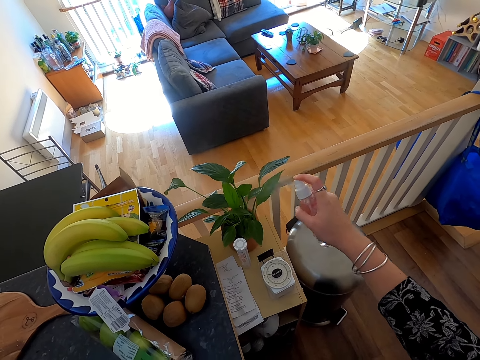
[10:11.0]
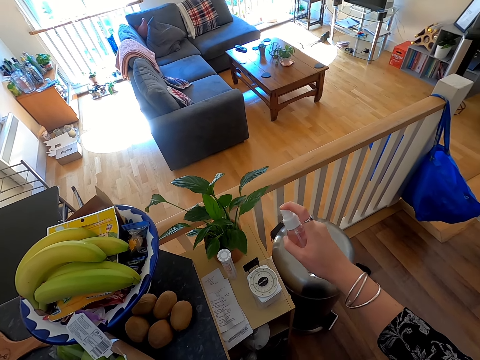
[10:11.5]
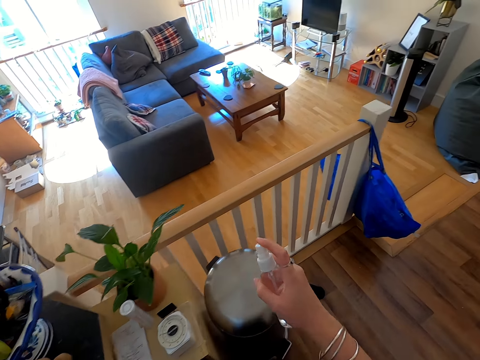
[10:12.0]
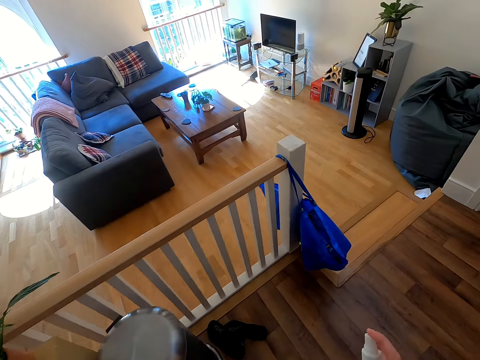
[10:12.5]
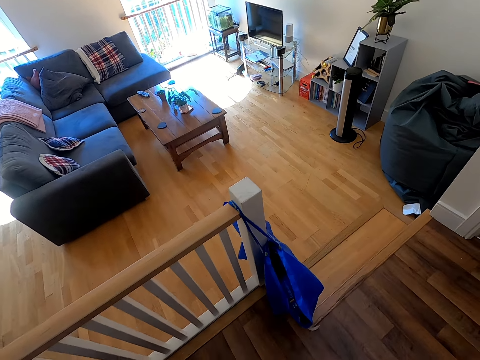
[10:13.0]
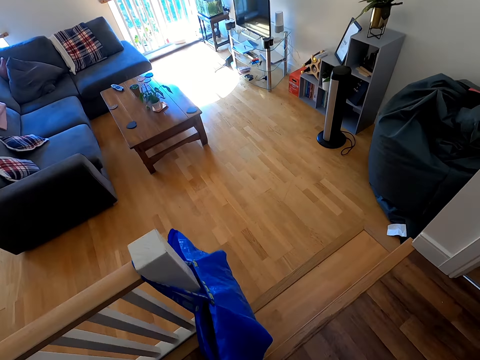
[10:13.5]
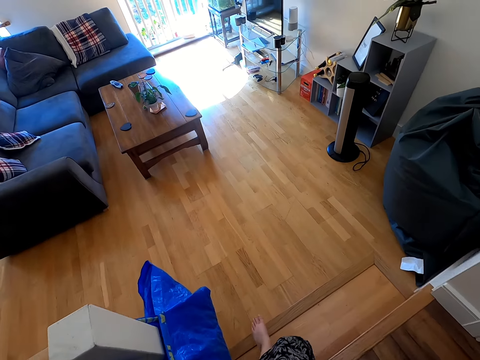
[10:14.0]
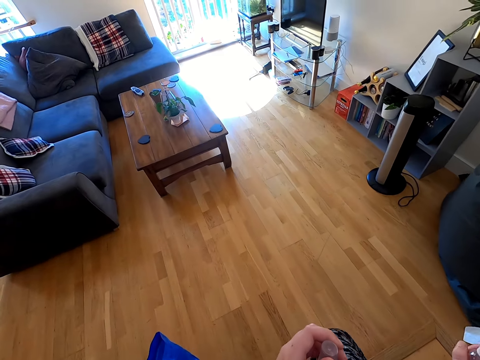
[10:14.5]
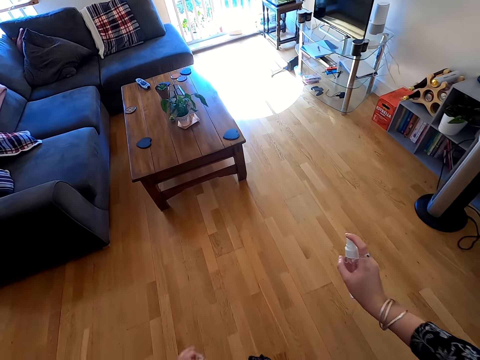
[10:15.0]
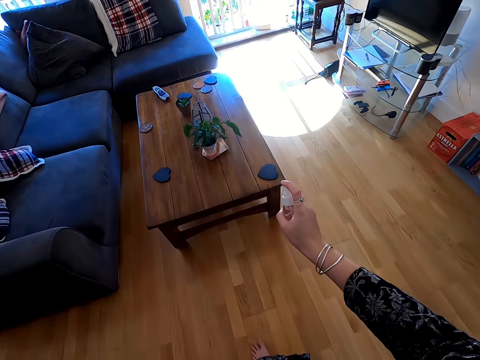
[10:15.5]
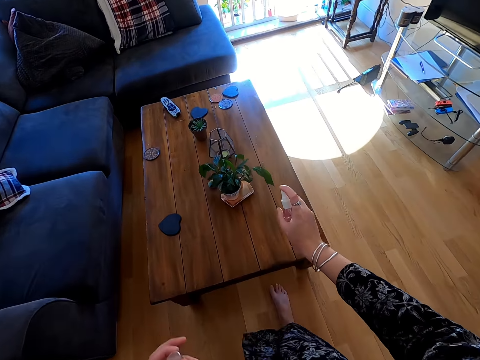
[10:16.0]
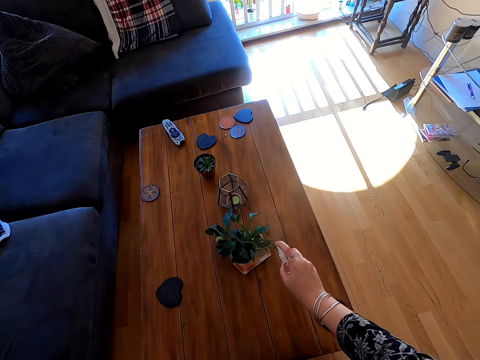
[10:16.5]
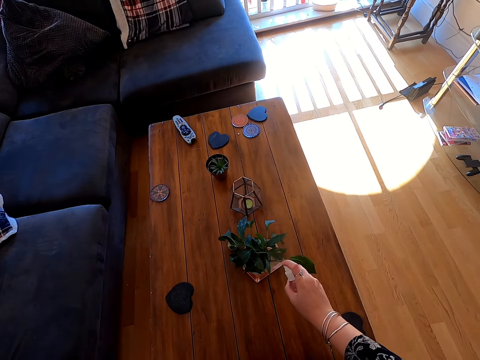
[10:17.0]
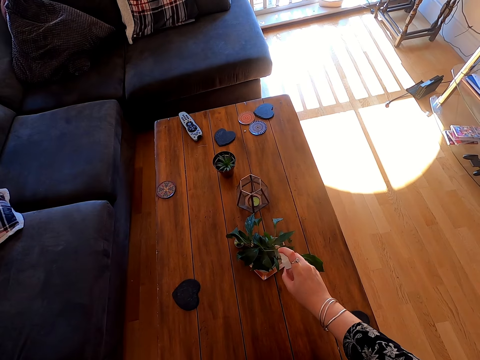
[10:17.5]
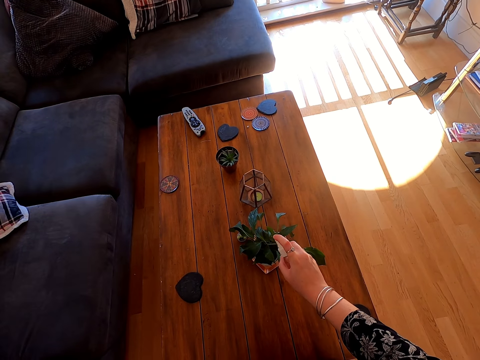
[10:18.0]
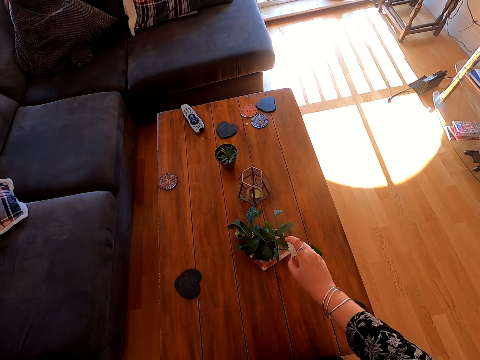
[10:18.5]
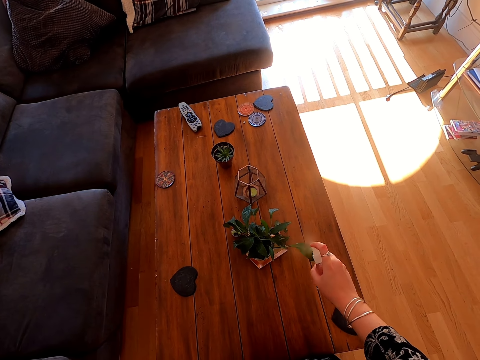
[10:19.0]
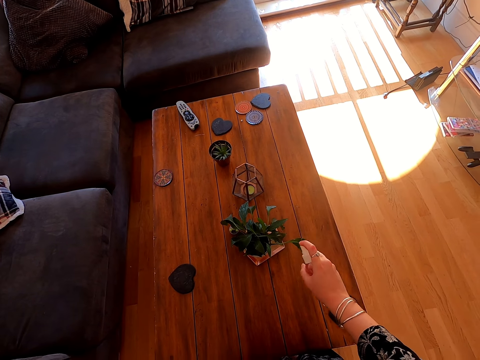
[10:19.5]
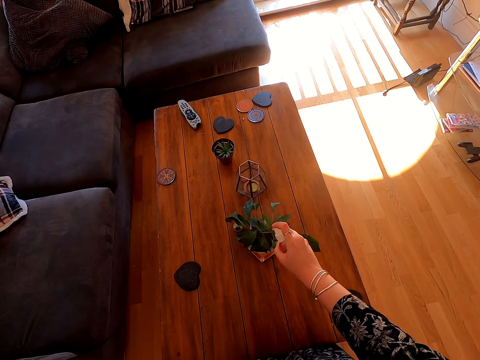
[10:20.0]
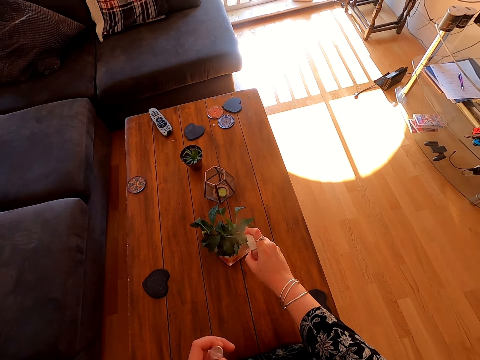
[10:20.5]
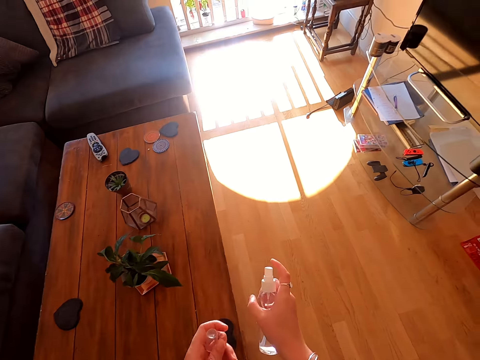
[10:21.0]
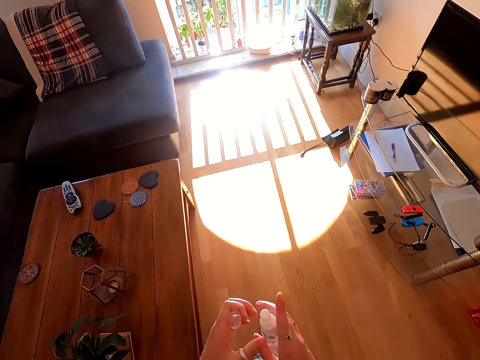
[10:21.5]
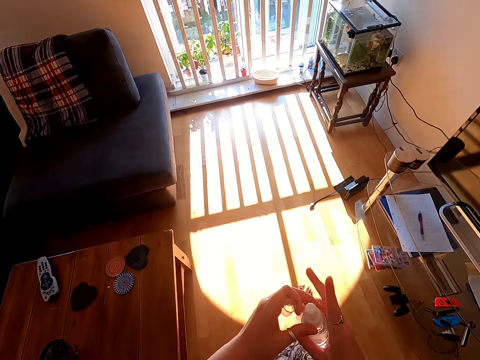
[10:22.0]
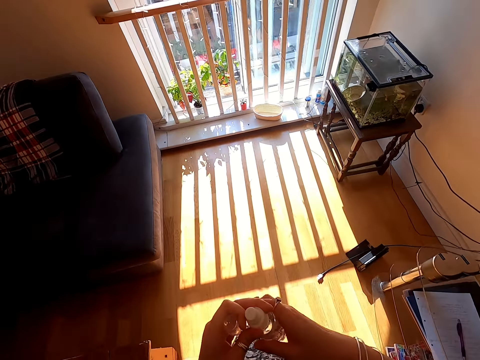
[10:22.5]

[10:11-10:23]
The camera wearer walks around. They spray the plant with water. They walk around.

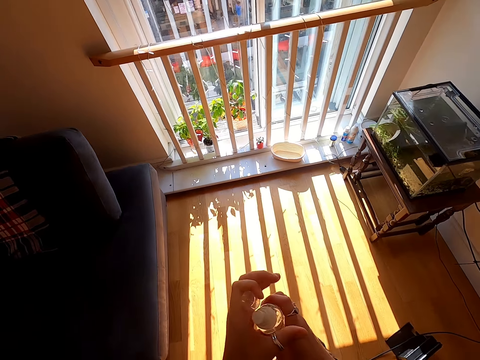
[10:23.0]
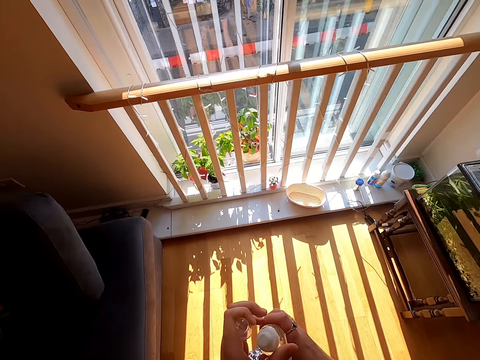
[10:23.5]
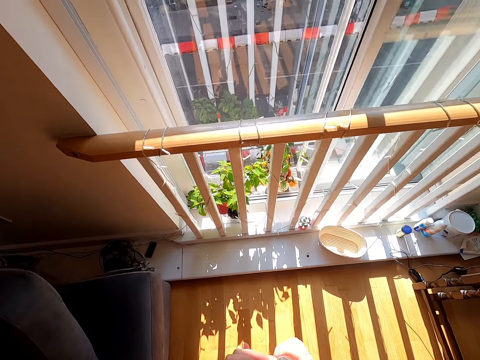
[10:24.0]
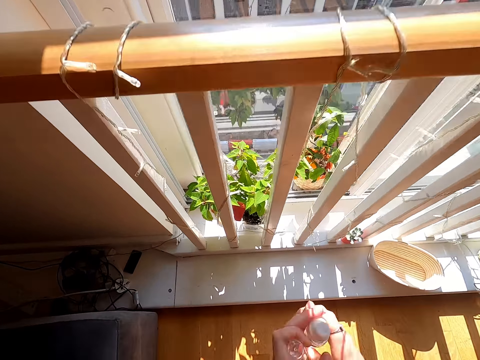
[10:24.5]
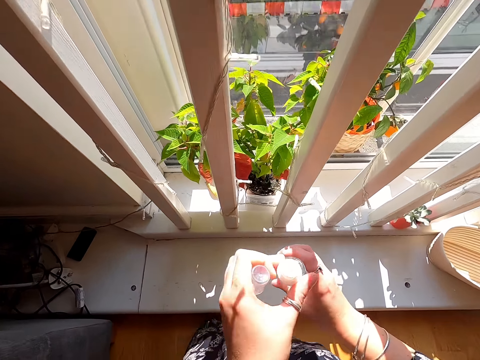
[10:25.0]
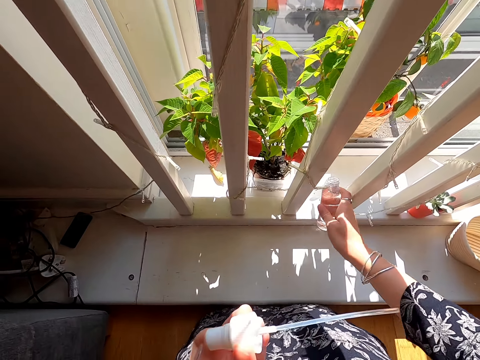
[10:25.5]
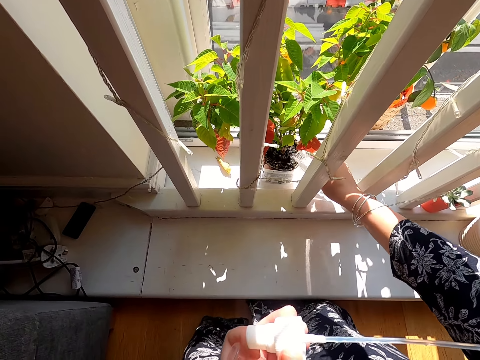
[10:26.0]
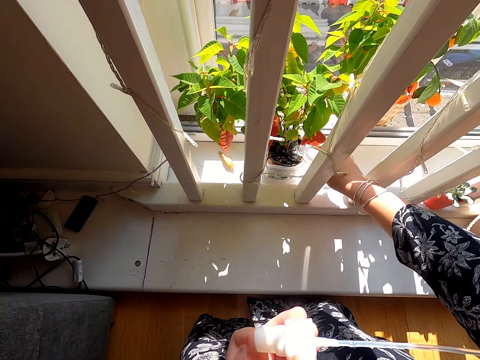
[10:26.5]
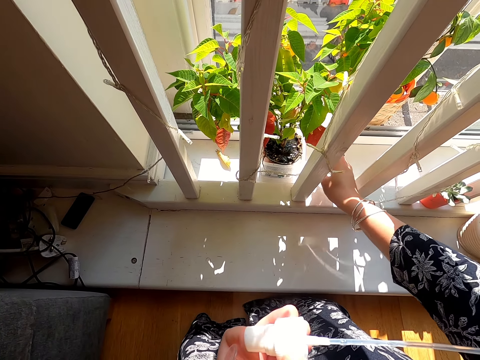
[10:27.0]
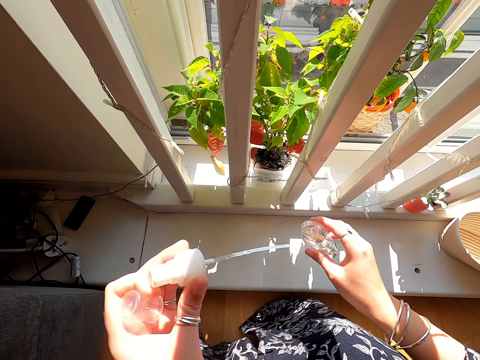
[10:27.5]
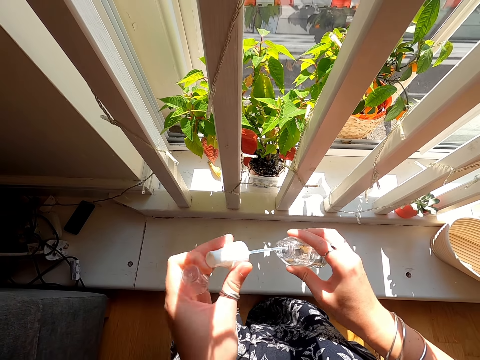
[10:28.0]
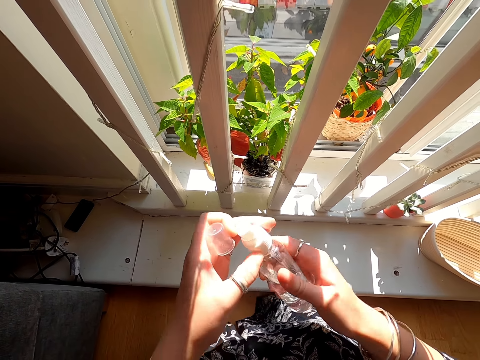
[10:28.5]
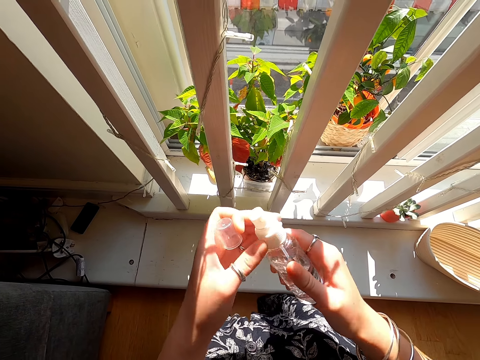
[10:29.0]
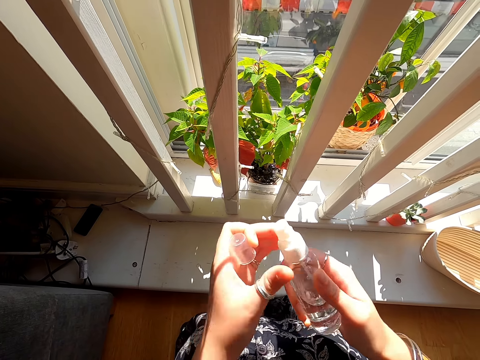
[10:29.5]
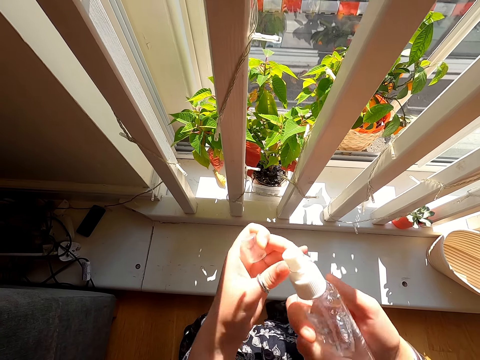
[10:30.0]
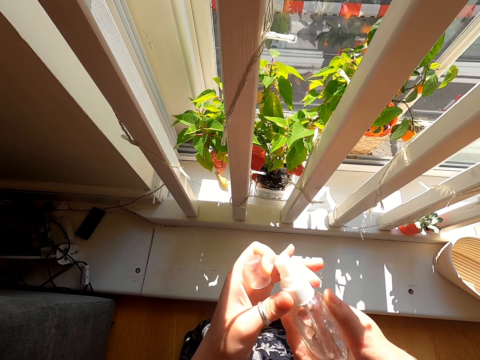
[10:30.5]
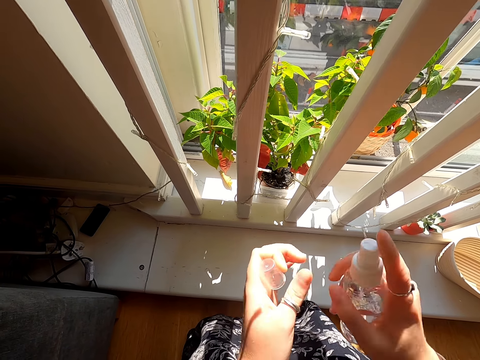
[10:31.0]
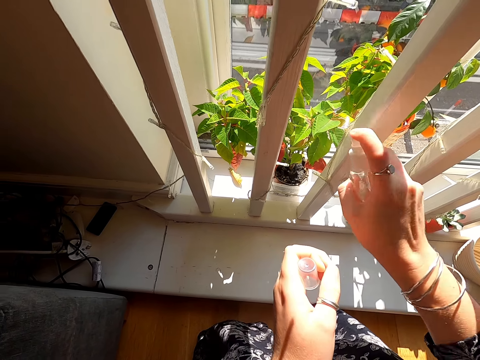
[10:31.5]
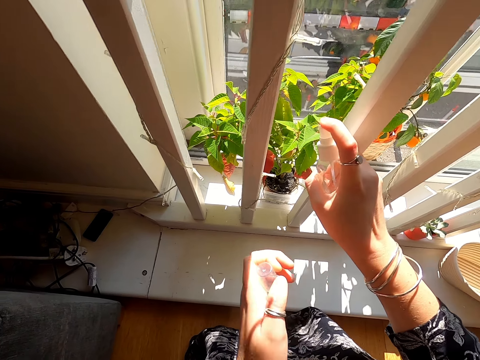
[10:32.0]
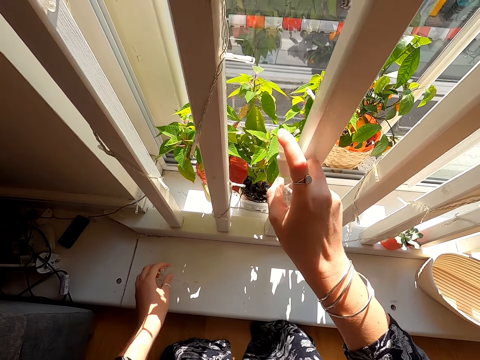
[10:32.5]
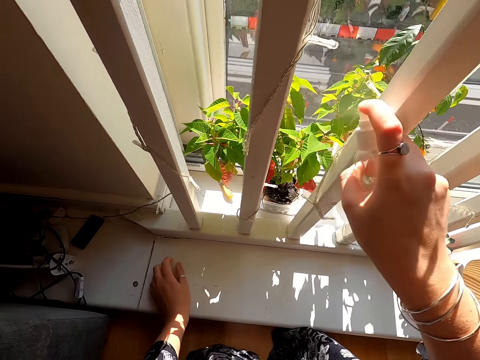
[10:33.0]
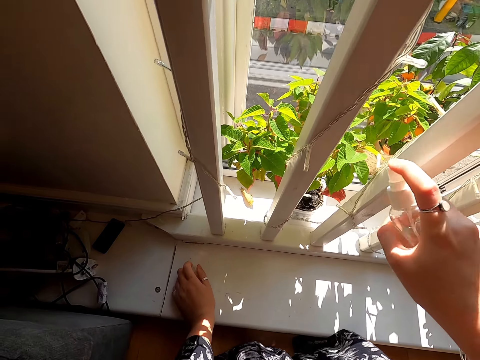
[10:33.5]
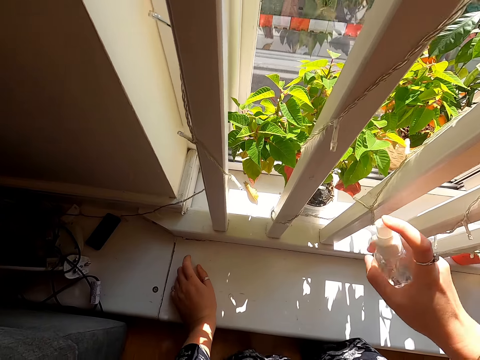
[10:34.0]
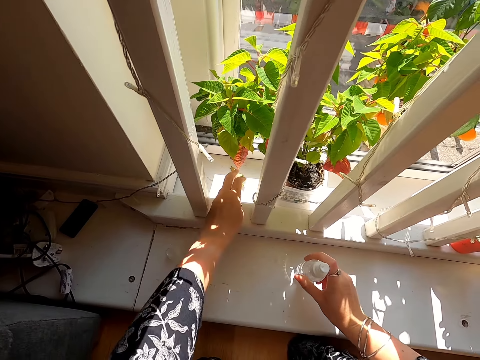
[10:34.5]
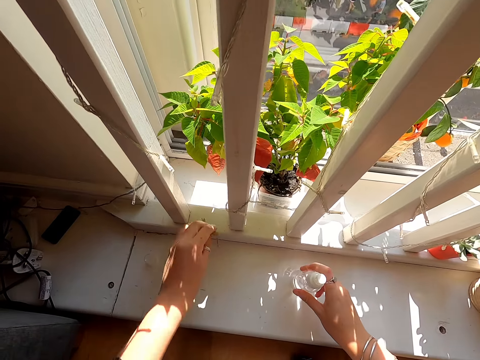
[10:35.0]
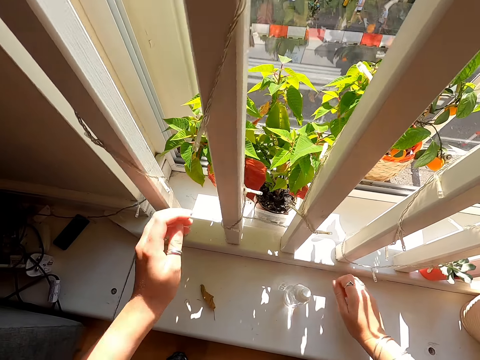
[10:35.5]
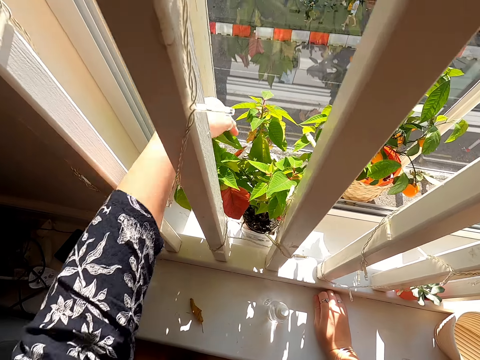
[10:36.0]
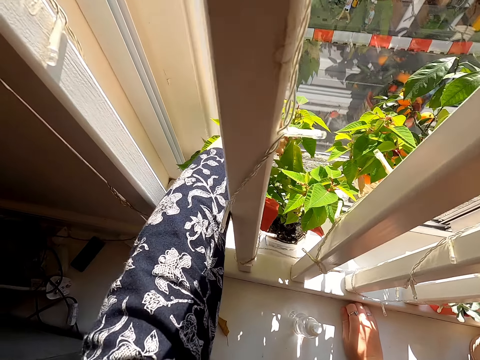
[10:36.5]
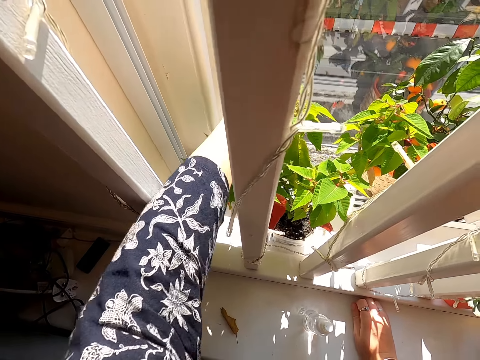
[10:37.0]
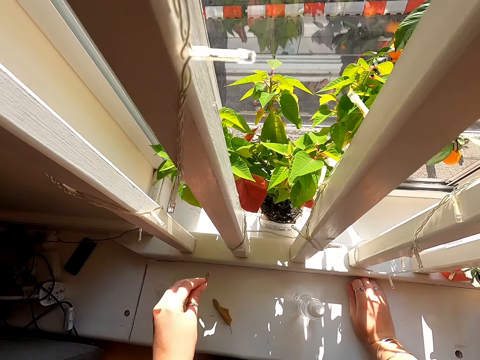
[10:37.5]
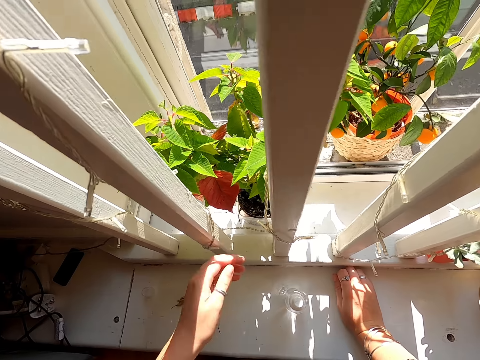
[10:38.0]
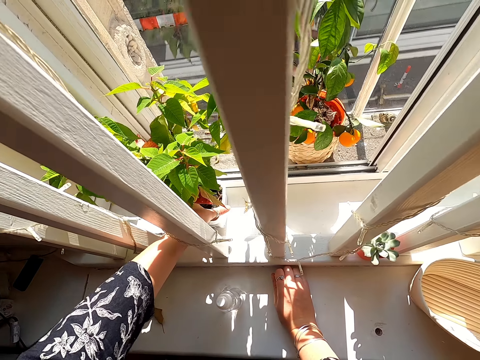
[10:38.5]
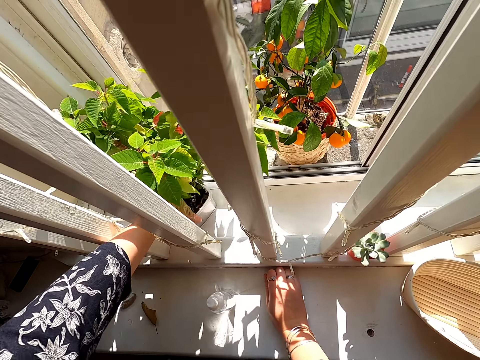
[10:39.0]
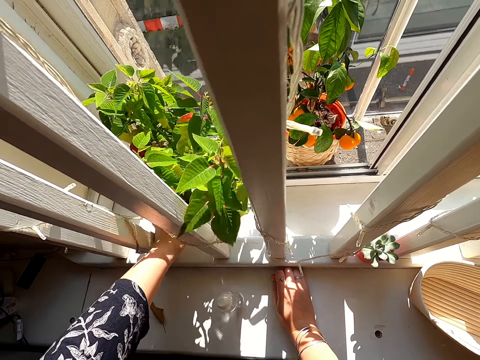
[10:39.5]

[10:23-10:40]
The camera wearer opens the bottle. They bend down. They water the plant. They lift the bottle. They close the bottle. They lift the bottle. They spray the plant with water. They lift the left hand. They pull a leaf. They lift the left hand. They touch the plant. They pull back the left hand. They drop the leaf on the floor. They lift the left hand. They reposition the flower. They push the vase.
